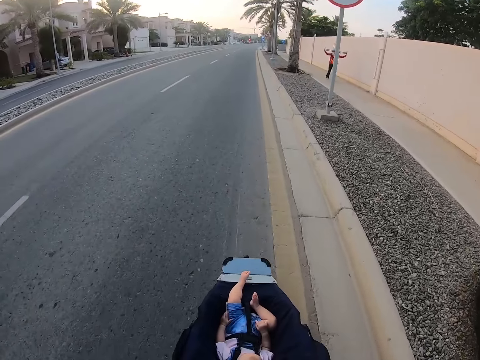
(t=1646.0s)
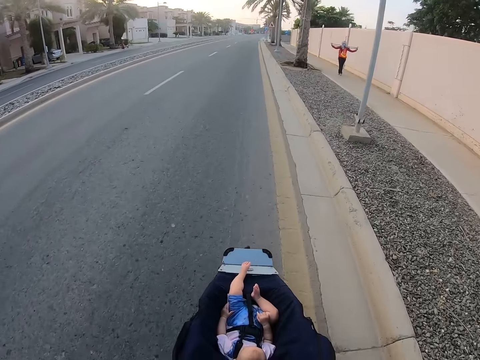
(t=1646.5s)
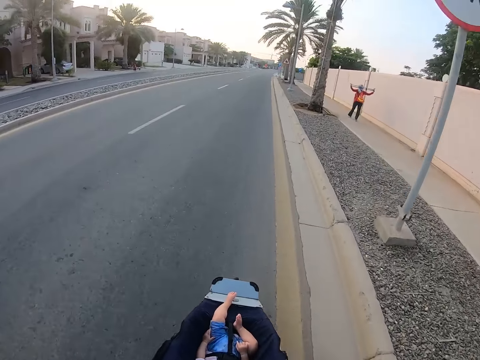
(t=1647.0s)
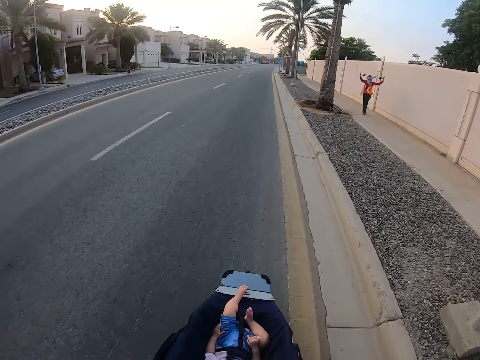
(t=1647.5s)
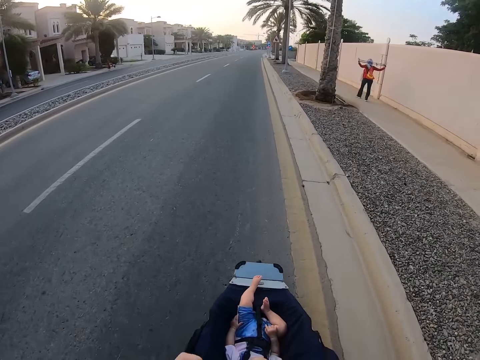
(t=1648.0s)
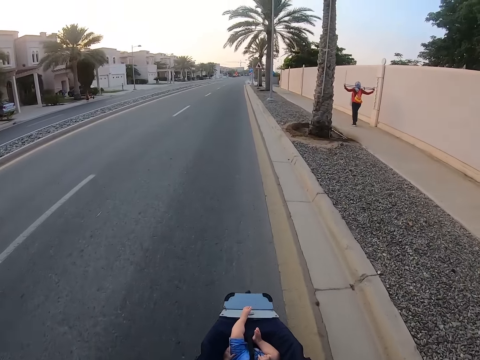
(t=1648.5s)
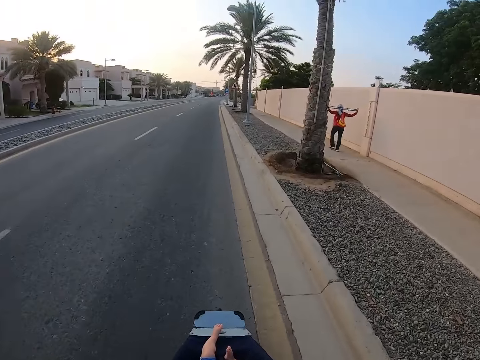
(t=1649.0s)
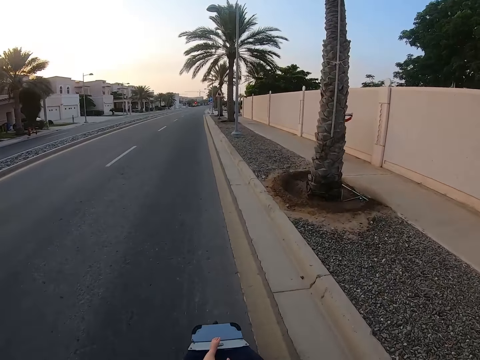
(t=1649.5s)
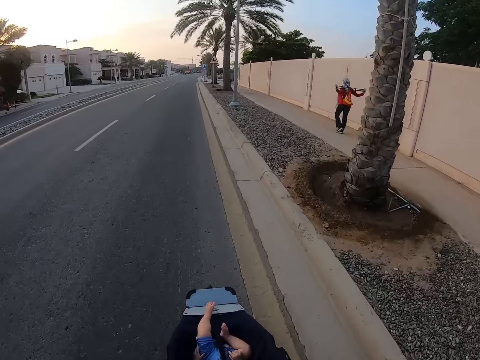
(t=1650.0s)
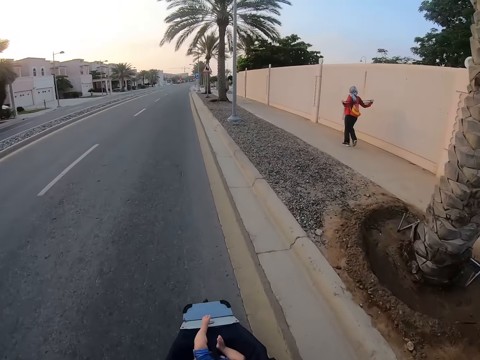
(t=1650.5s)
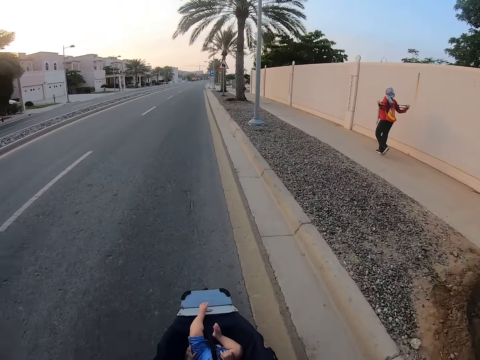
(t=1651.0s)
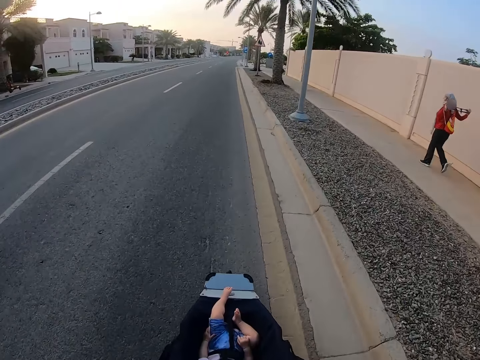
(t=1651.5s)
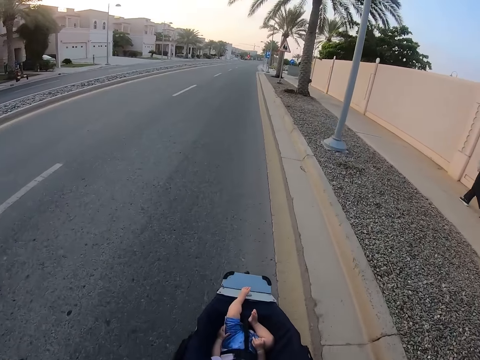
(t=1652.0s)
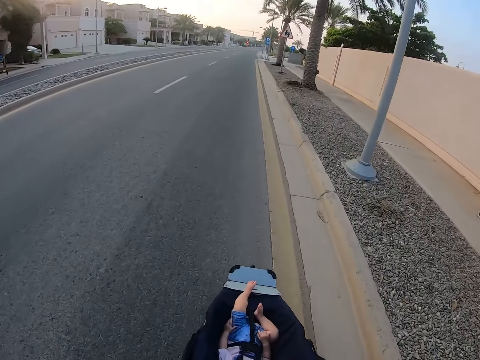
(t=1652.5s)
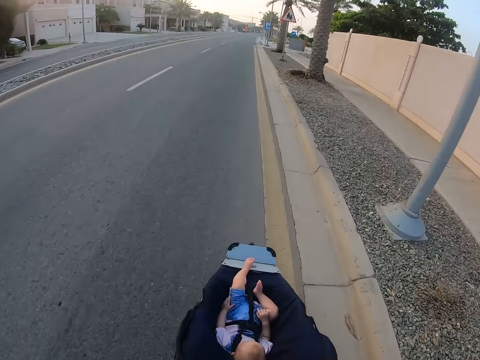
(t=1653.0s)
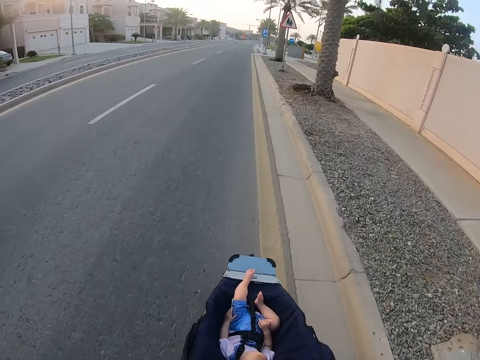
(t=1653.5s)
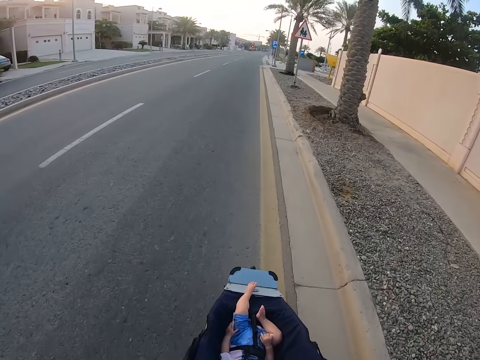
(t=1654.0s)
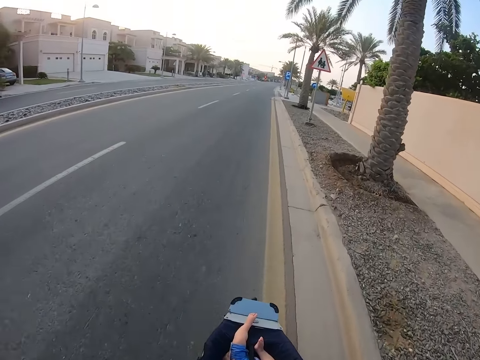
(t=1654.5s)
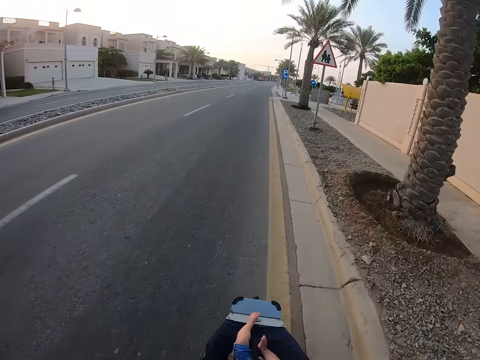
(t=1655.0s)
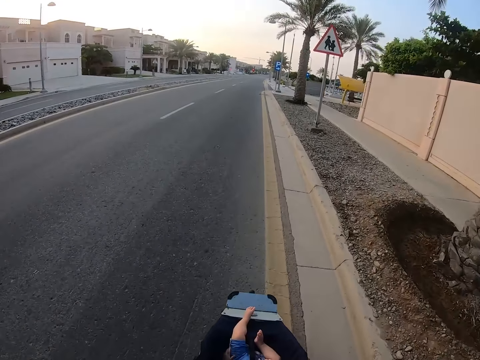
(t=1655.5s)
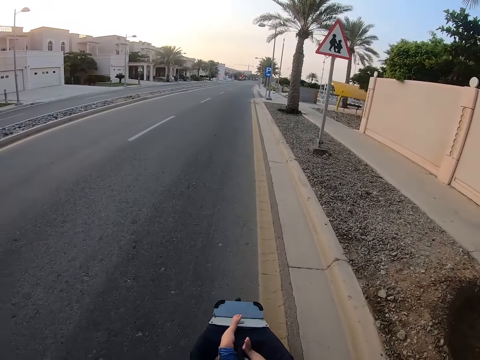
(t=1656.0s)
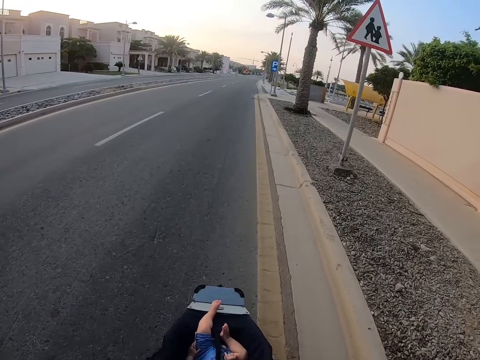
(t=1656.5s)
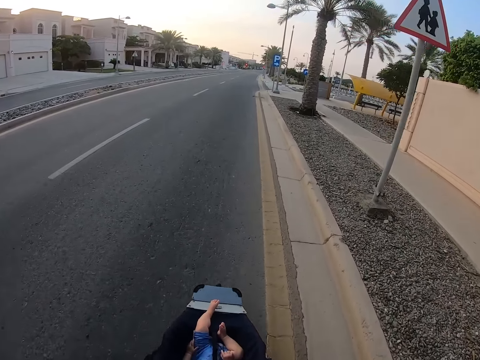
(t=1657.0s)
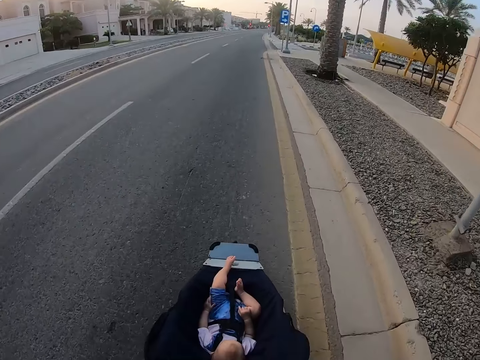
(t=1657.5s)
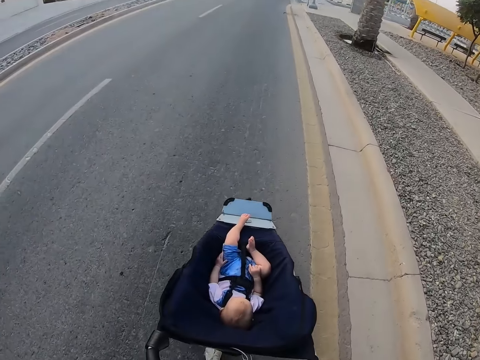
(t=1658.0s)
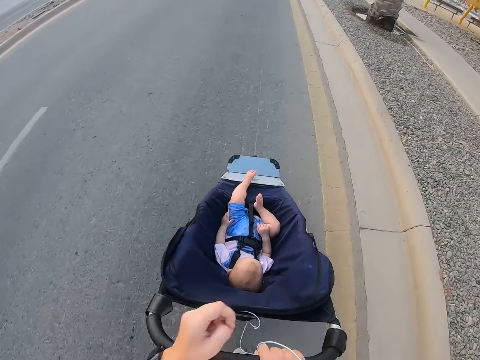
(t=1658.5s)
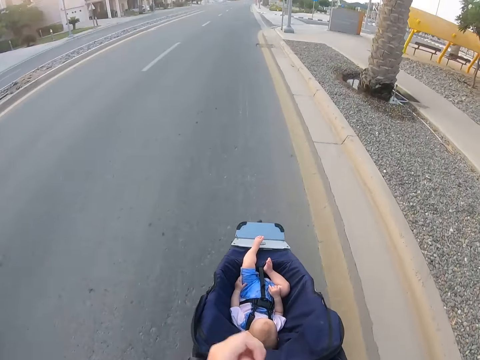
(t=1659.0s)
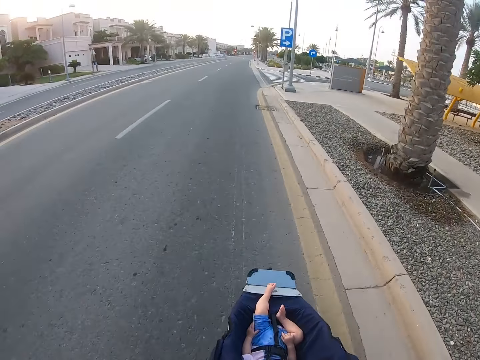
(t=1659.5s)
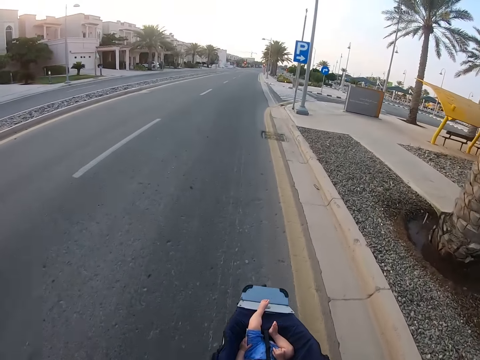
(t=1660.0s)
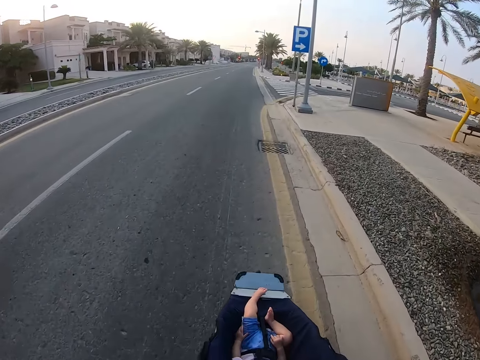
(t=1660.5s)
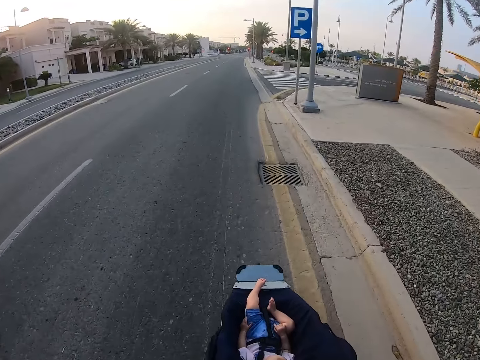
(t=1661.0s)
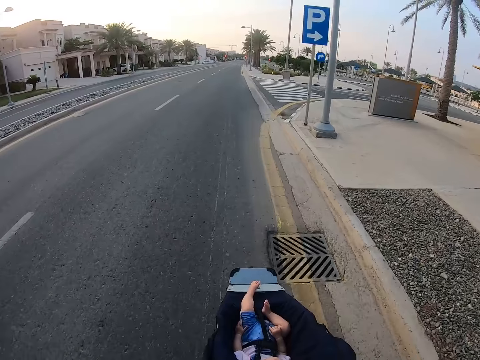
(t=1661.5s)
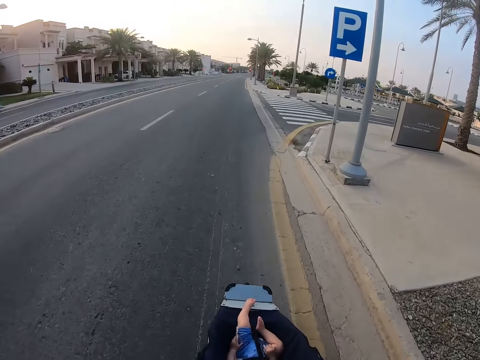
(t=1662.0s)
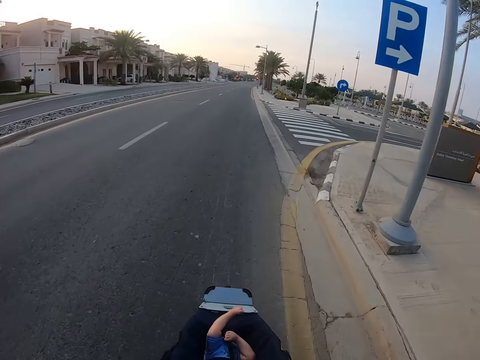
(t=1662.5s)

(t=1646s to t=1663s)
The camera wearer moves a hand. They move a hand again.

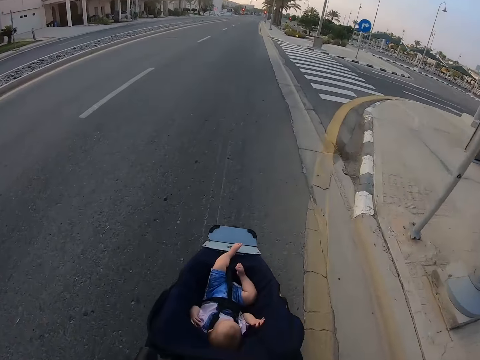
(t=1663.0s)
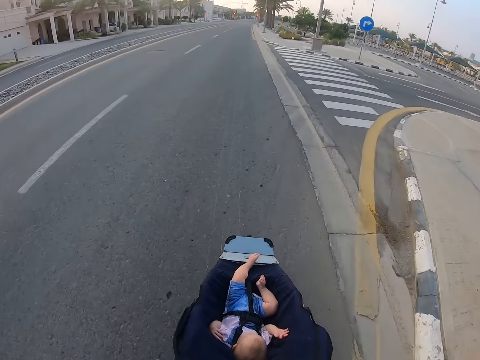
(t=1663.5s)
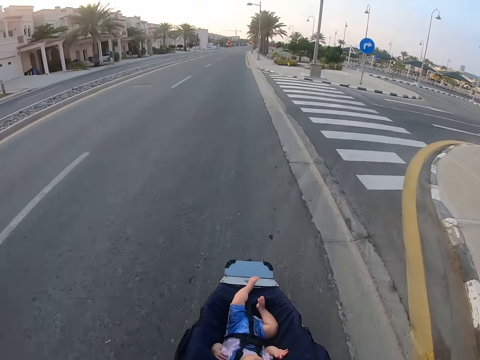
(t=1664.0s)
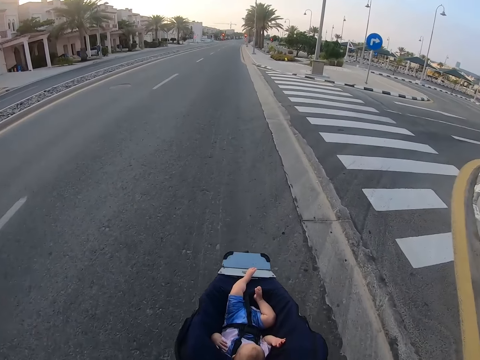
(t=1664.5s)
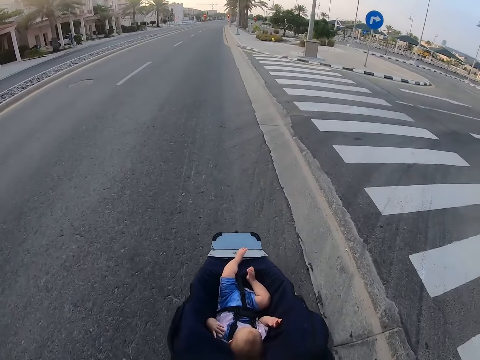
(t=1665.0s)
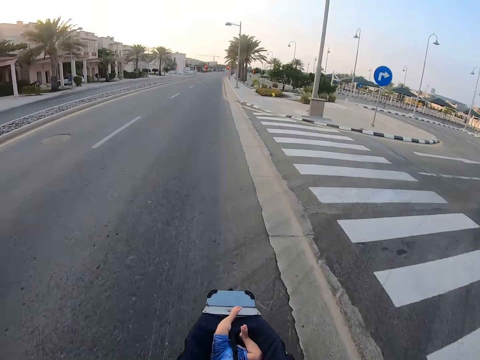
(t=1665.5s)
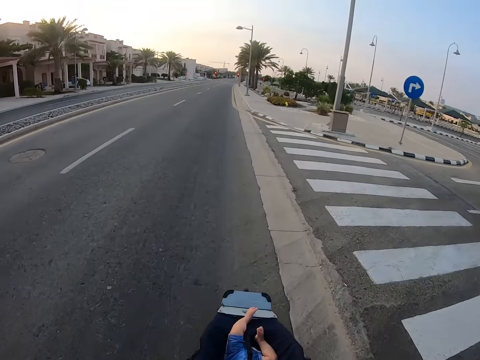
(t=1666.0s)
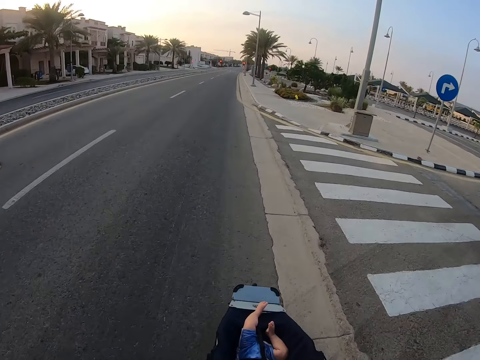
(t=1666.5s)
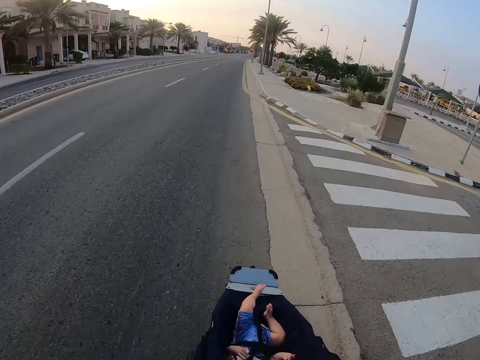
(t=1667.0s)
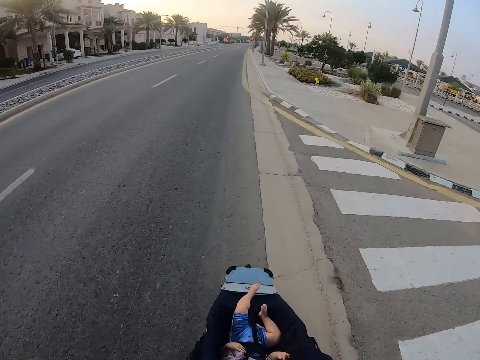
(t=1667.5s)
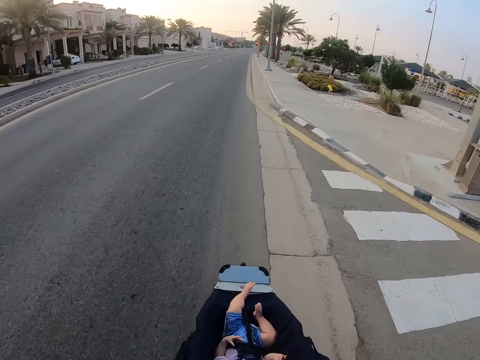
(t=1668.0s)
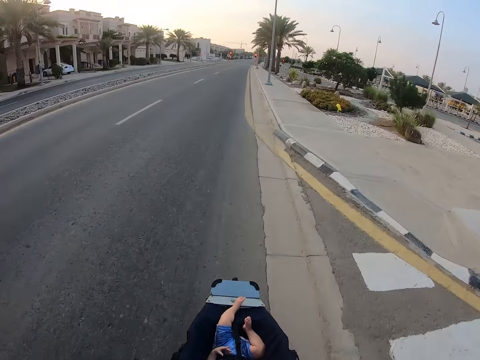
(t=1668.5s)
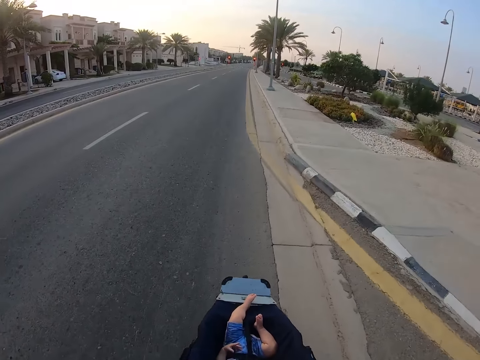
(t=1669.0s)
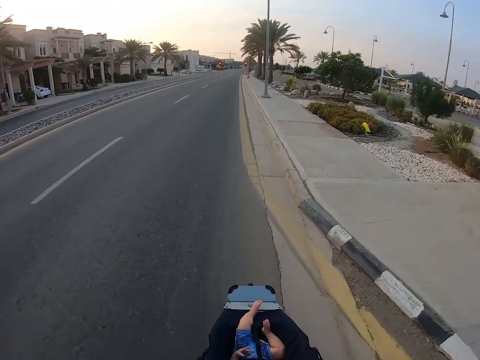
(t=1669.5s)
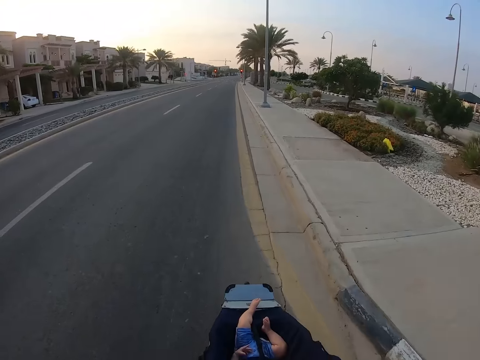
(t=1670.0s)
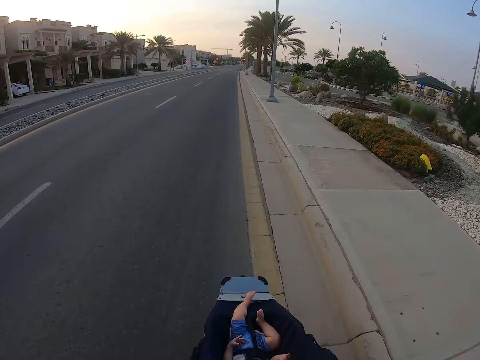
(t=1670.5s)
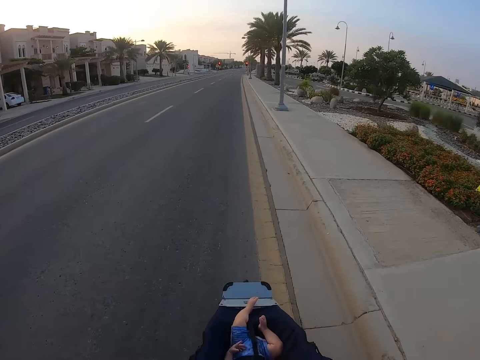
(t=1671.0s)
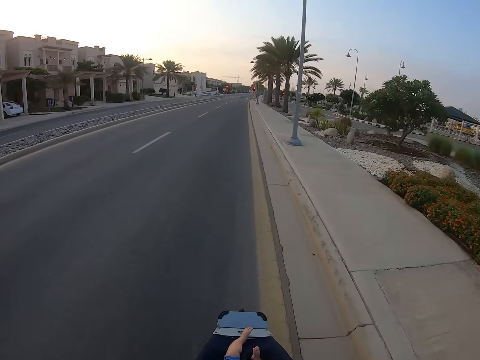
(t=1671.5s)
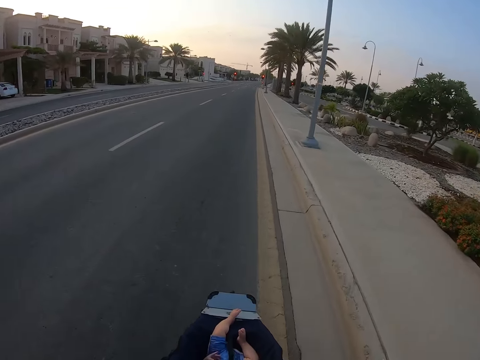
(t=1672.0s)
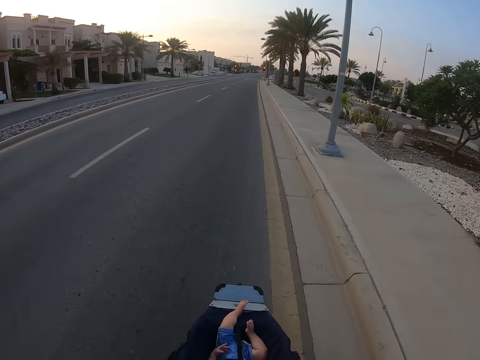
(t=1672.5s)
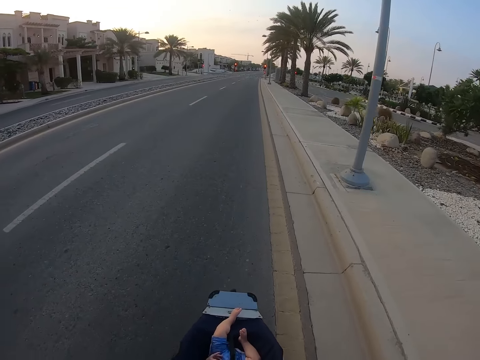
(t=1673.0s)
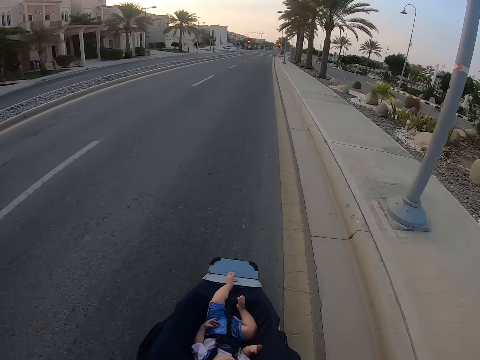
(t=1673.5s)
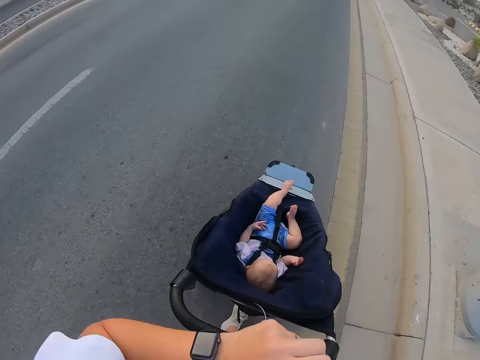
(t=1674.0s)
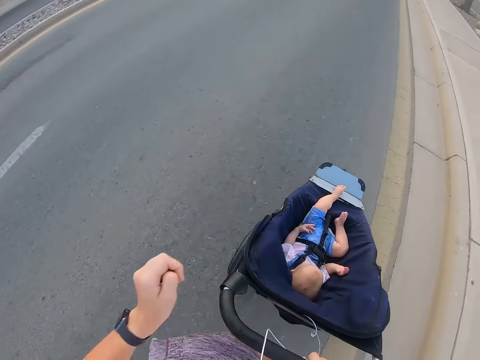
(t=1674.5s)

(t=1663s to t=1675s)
The camera wearer moves a hand.
